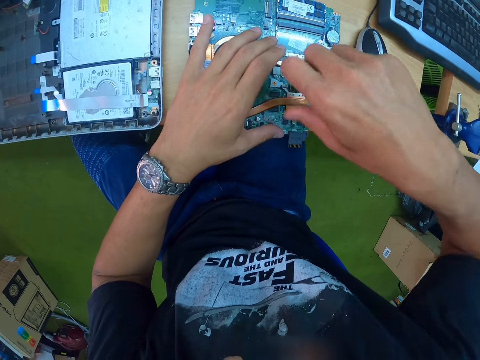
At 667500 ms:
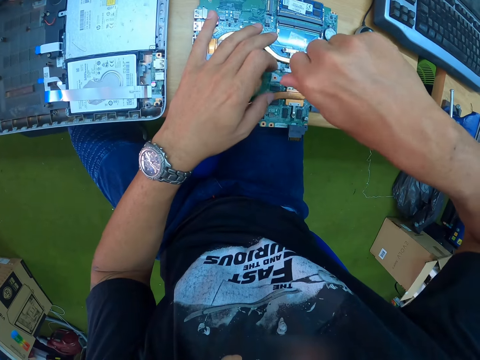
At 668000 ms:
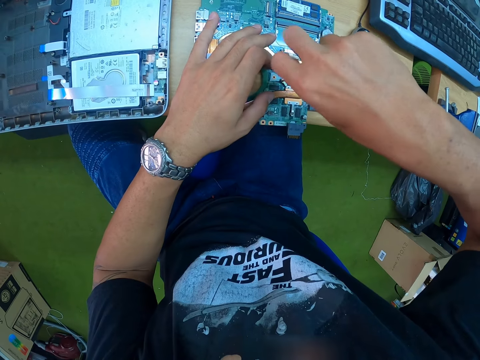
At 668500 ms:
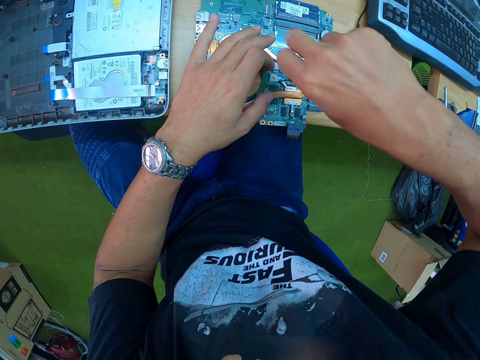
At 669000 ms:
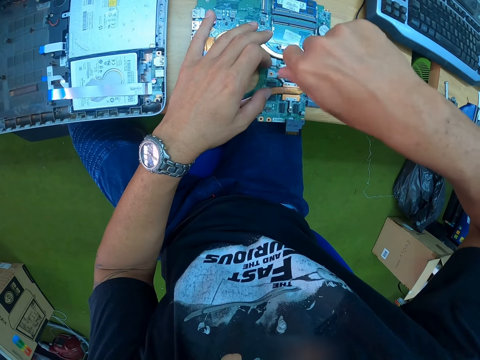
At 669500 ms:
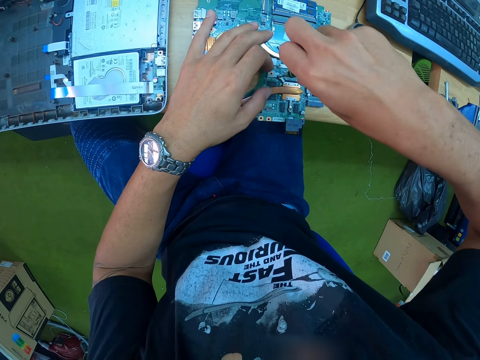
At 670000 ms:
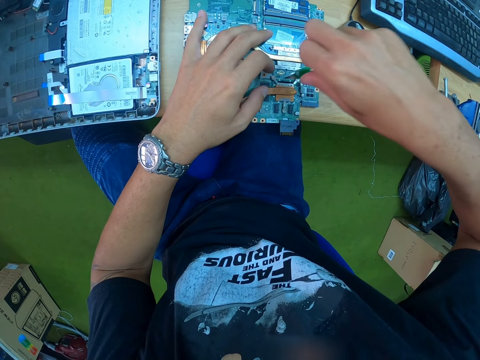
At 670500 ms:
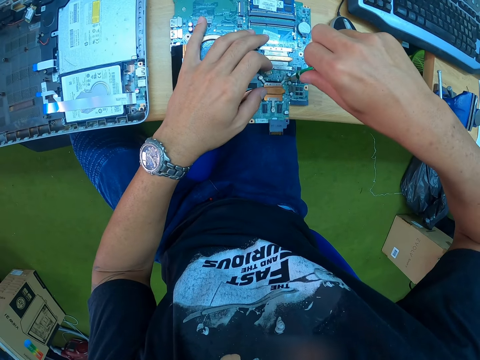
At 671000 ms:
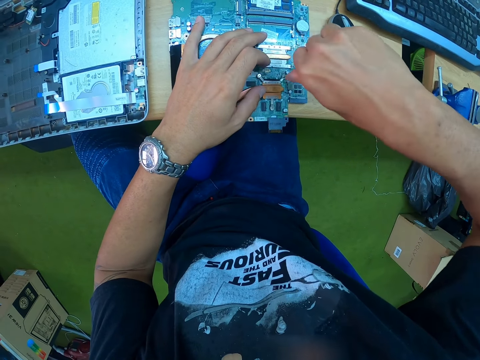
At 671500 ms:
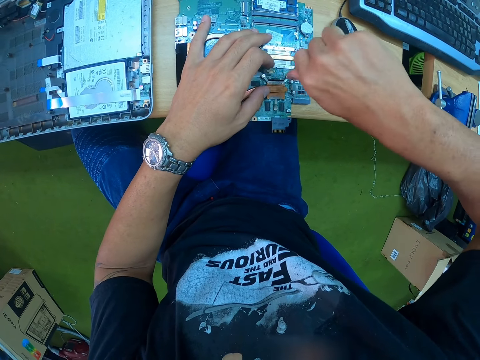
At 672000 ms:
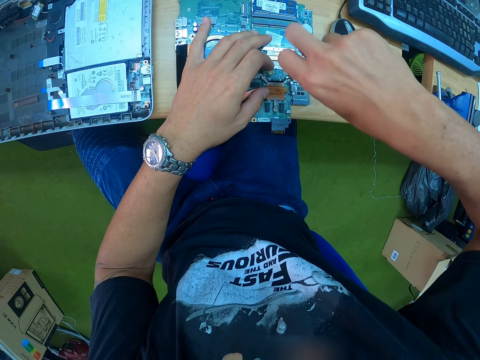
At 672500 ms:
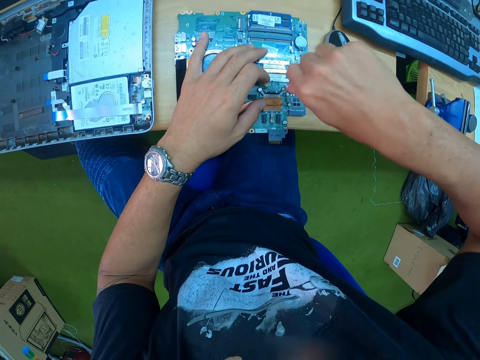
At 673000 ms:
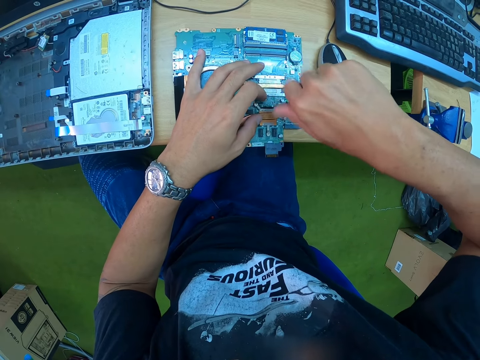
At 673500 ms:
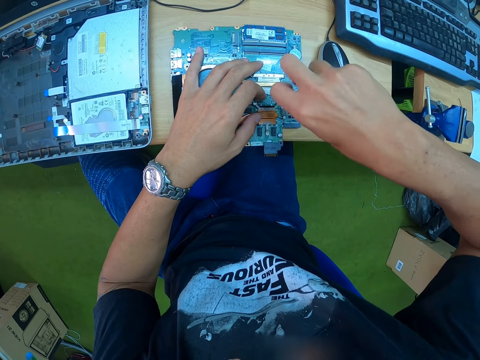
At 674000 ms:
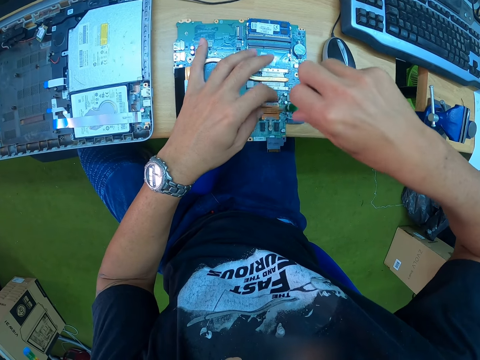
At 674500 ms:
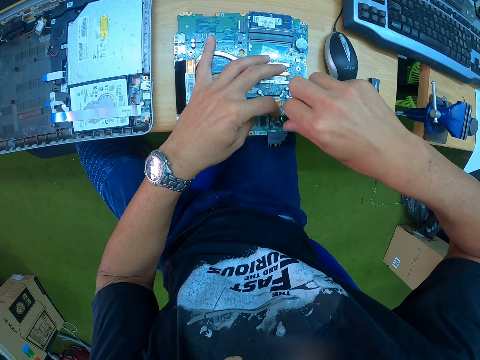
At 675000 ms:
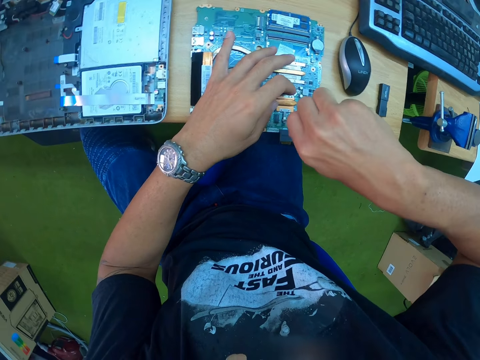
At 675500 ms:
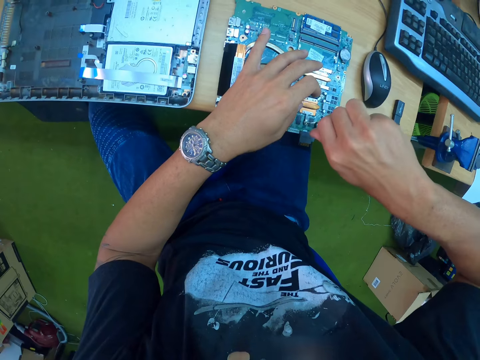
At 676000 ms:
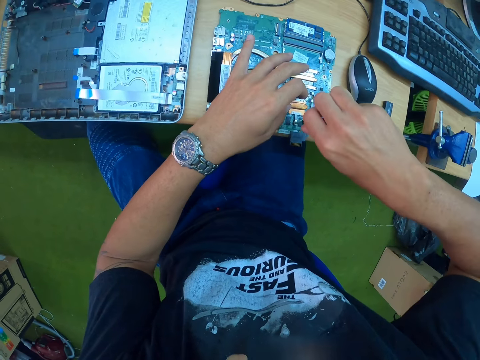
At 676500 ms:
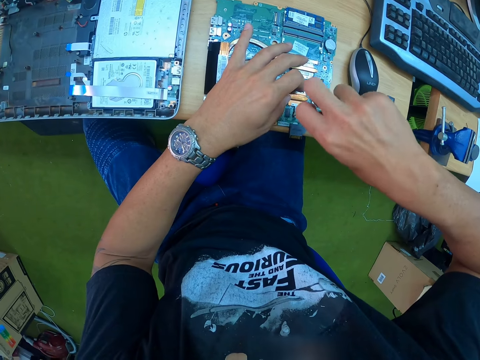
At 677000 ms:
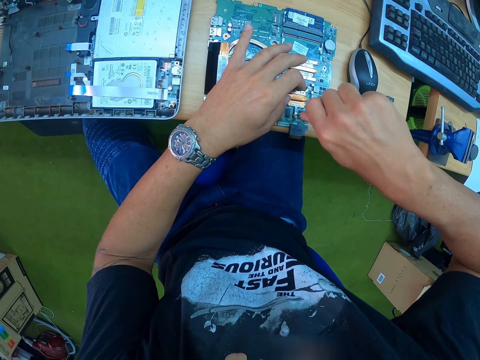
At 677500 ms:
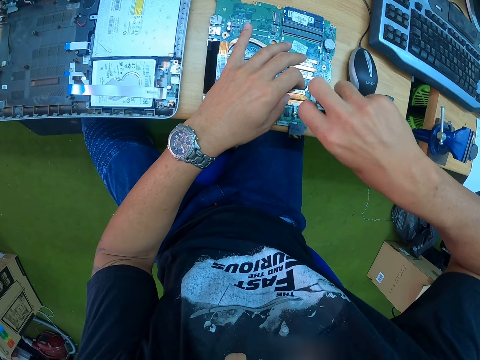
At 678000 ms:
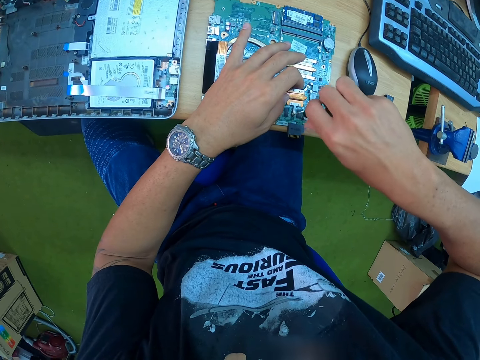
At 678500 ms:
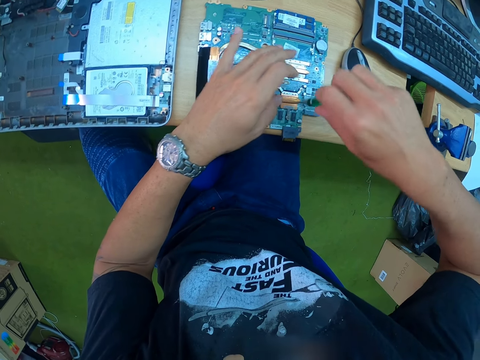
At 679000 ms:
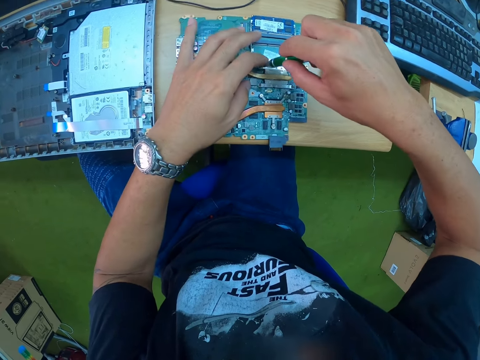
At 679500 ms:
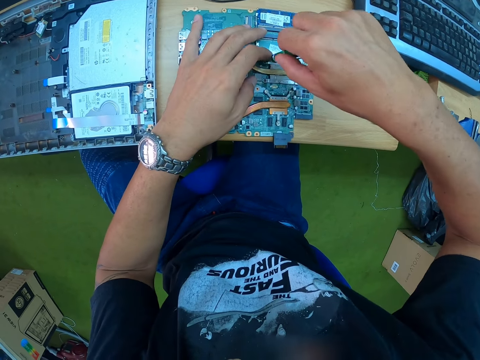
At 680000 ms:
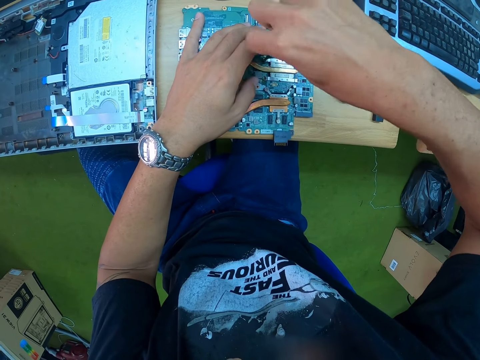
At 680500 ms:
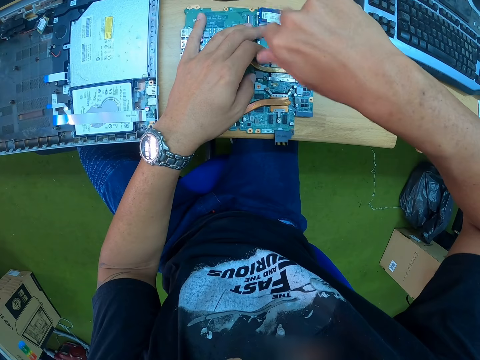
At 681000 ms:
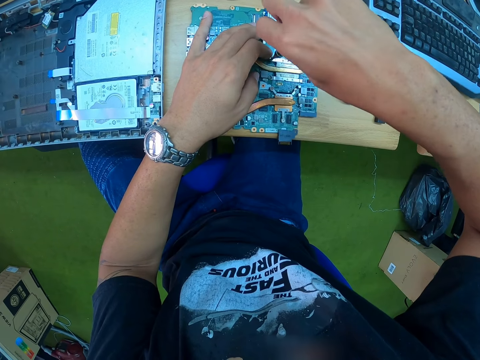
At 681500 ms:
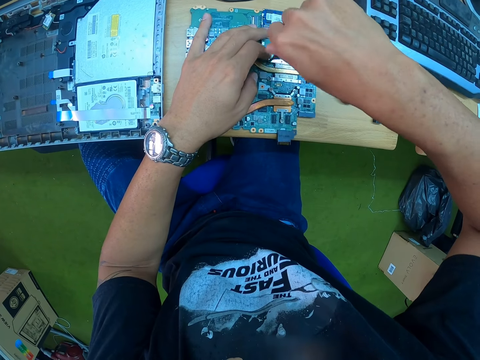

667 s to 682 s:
The camera wearer unscrews a screw from the motherboard with the screwdriver in his right hand. He unscrews a screw again.

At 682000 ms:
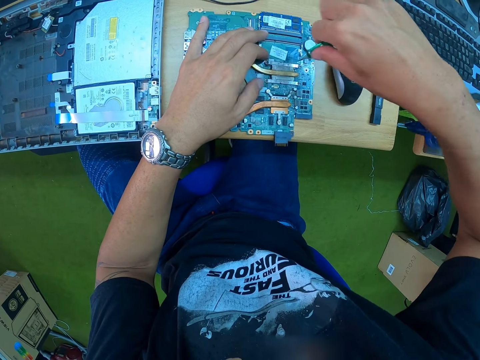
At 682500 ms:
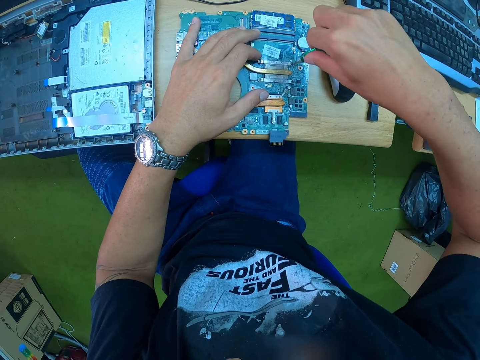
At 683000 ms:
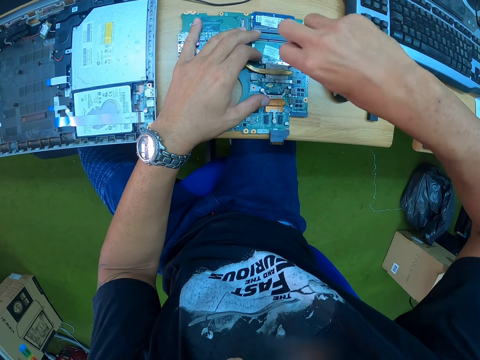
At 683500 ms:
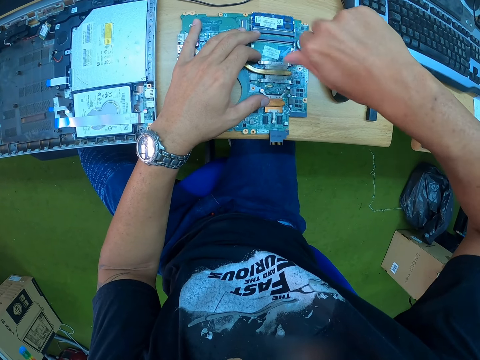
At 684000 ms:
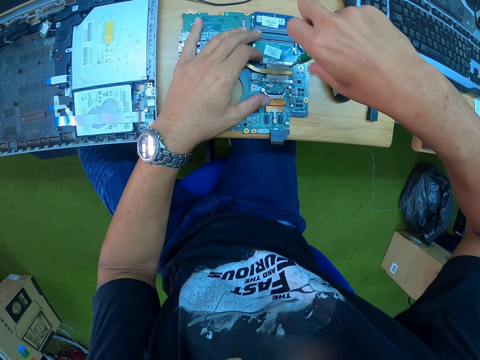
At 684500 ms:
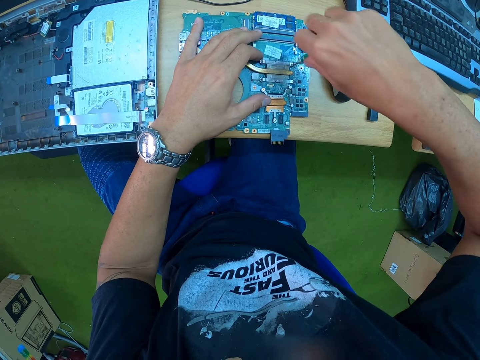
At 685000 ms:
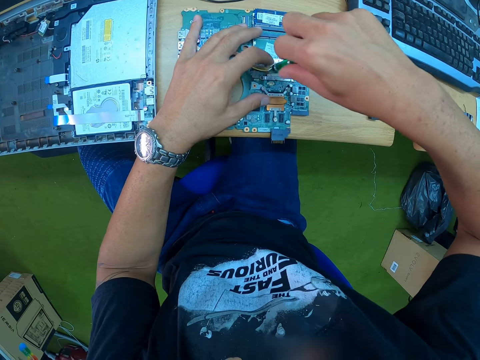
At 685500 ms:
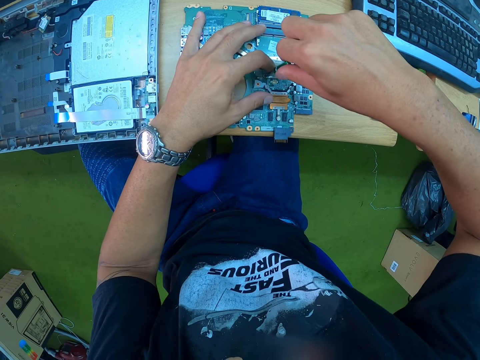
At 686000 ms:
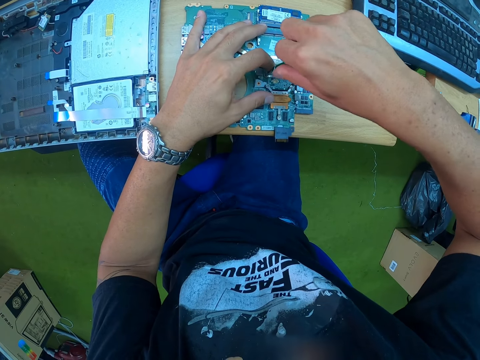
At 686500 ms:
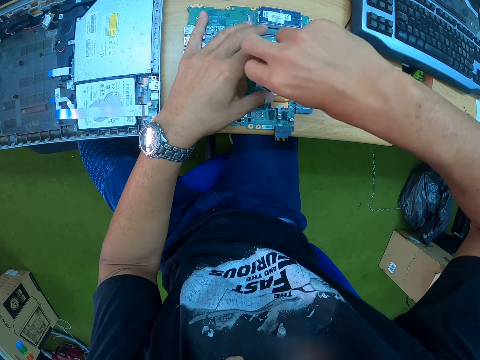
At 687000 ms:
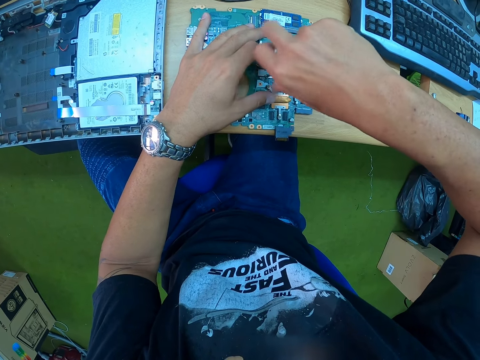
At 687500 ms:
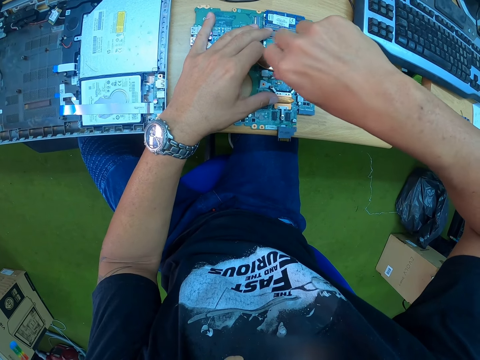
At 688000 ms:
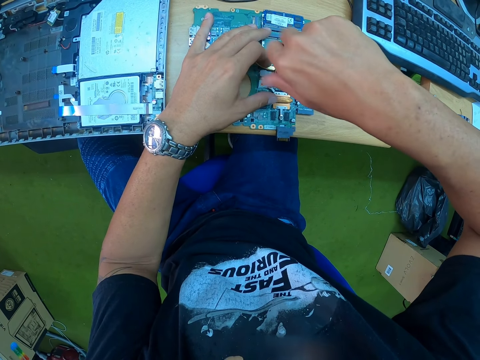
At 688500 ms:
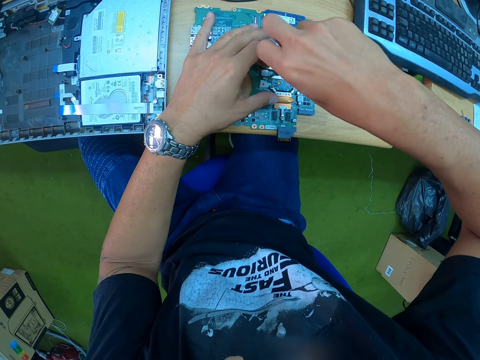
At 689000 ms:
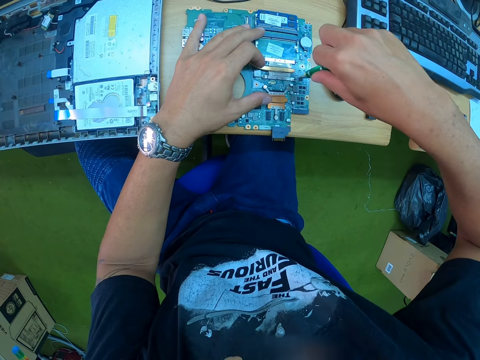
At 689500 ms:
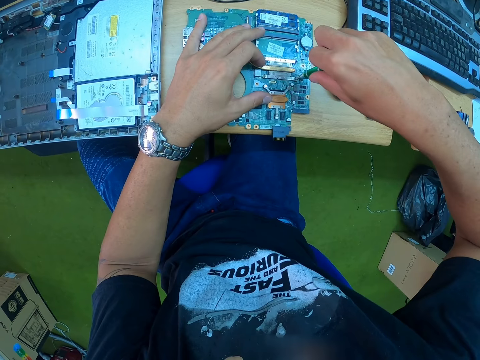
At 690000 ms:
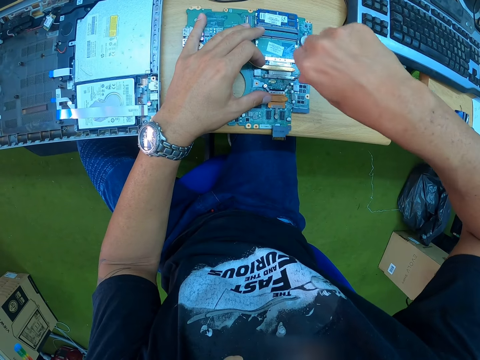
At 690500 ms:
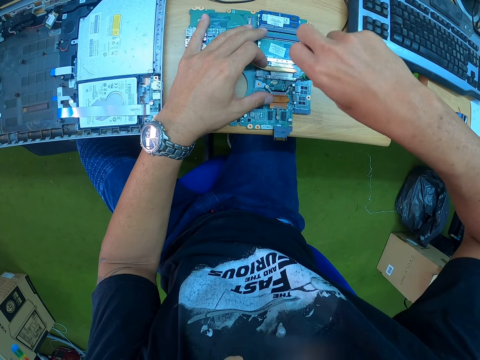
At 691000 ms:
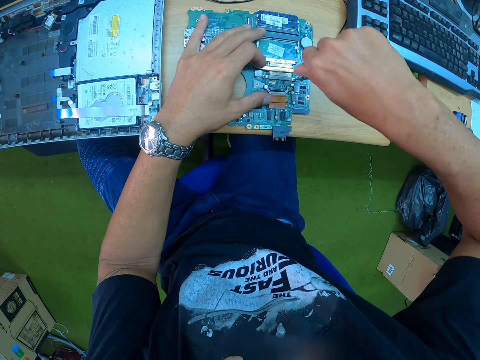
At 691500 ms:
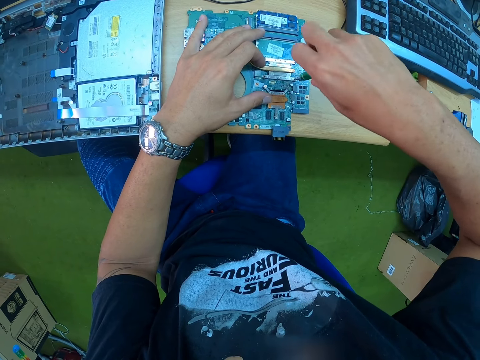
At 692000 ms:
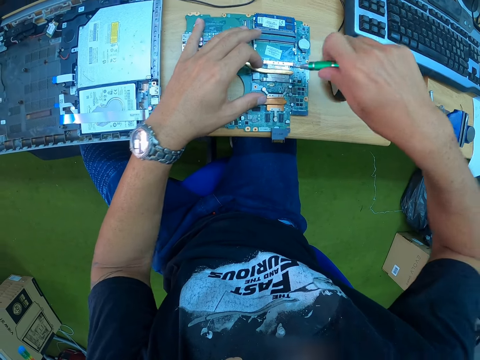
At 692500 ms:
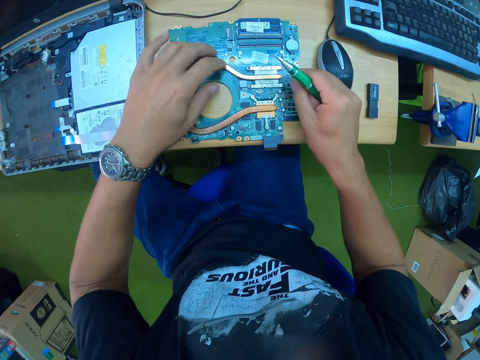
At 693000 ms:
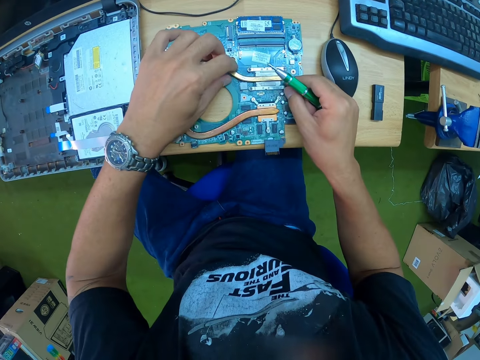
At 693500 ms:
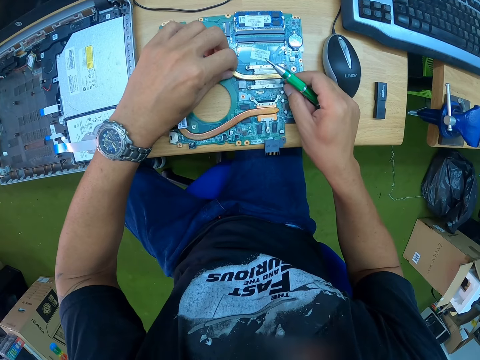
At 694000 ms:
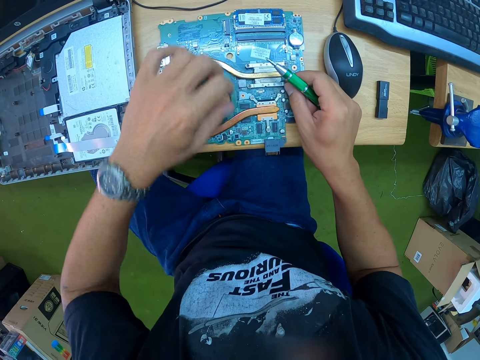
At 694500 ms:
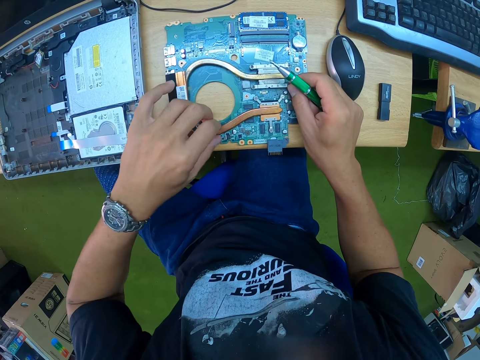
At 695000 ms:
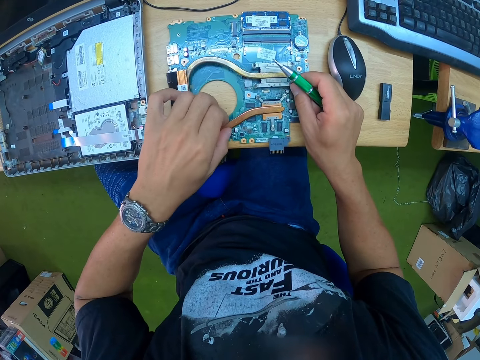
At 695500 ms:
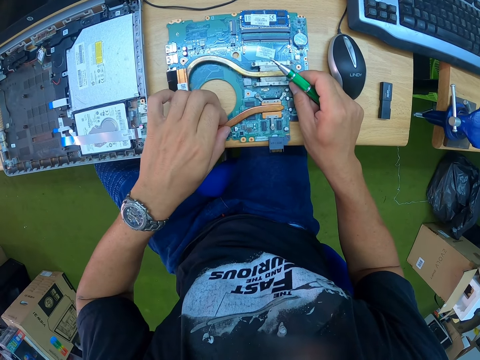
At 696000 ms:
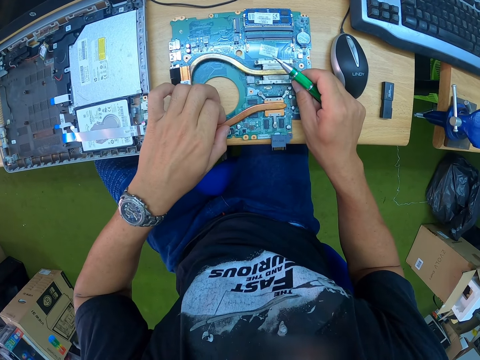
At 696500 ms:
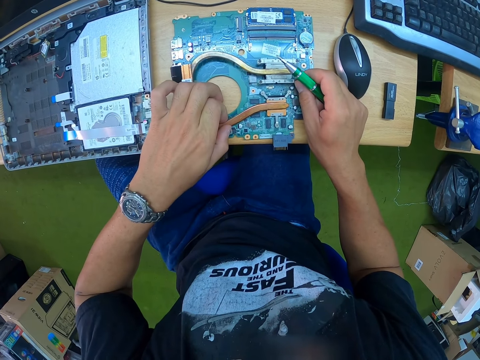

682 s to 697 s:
The camera wearer unscrews a screw from the laptop with the screwdriver in his right hand. He unscrews a screw from the motherboard with the screwdriver in his right hand. He unscrews a screw again. He removes the heatsink from the motherboard with both hands. He pulls something.
